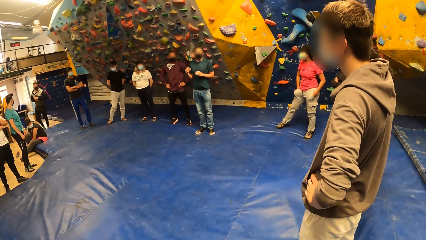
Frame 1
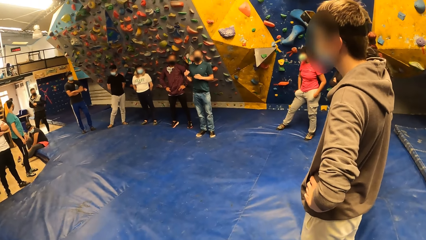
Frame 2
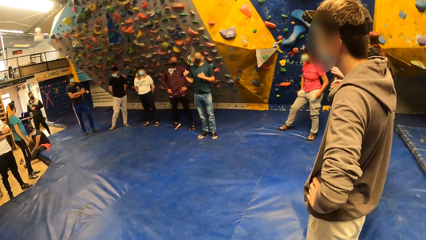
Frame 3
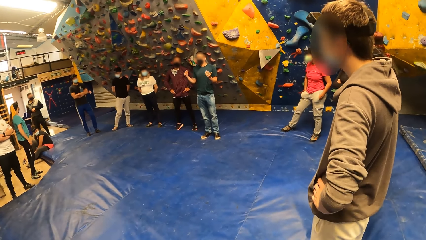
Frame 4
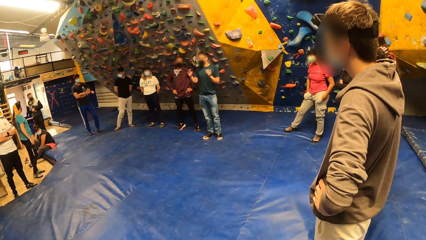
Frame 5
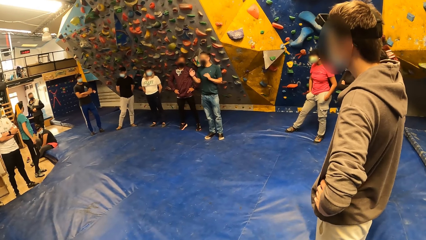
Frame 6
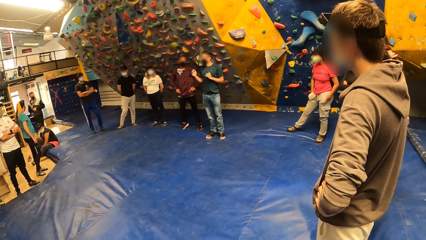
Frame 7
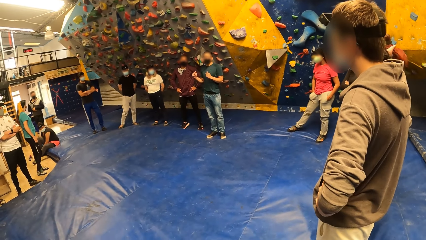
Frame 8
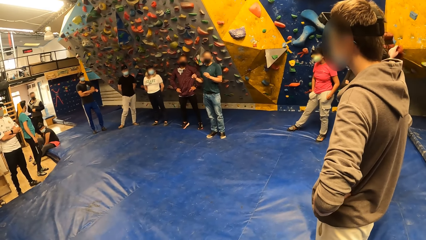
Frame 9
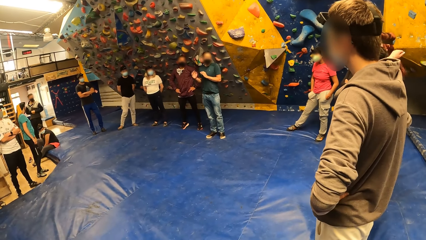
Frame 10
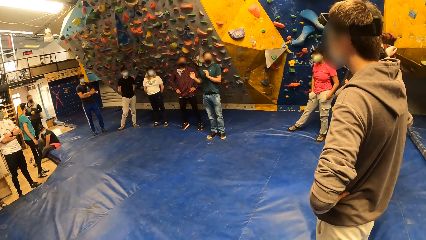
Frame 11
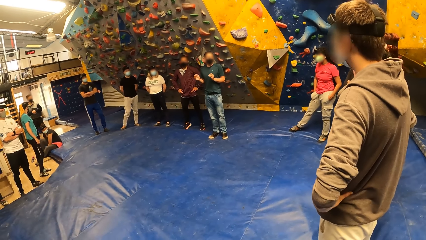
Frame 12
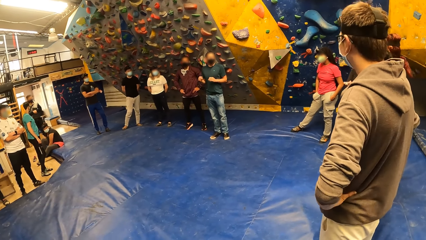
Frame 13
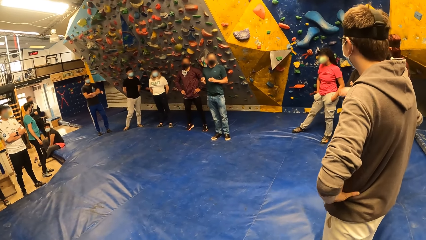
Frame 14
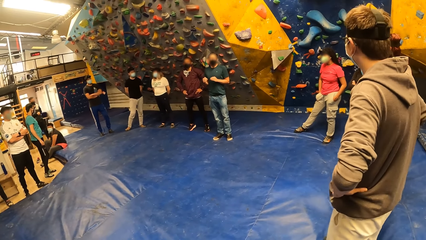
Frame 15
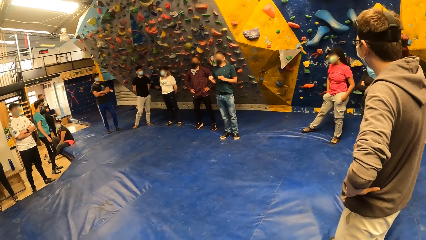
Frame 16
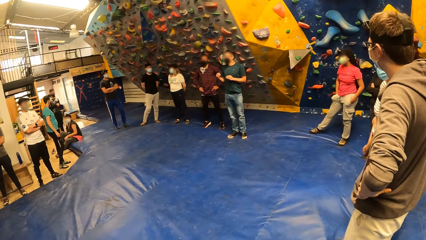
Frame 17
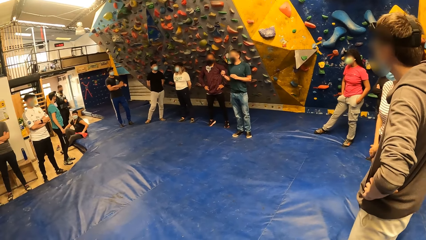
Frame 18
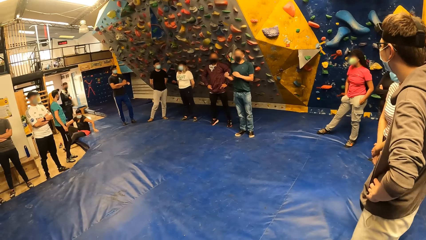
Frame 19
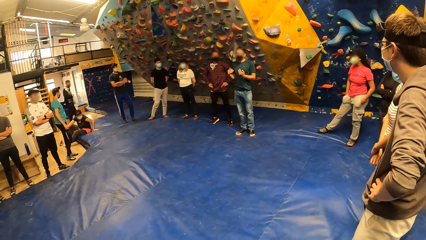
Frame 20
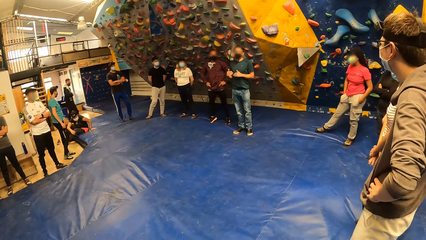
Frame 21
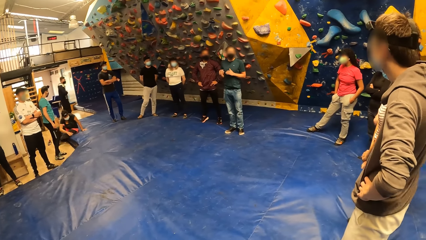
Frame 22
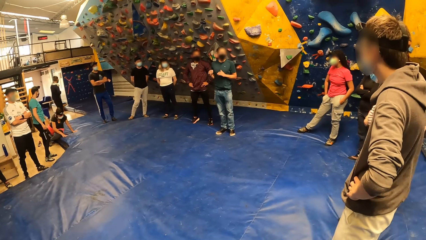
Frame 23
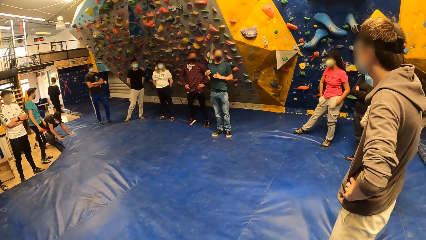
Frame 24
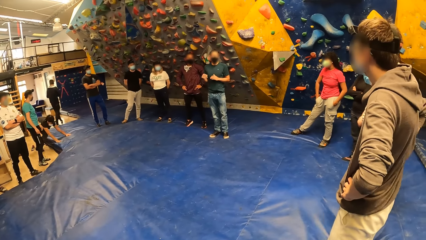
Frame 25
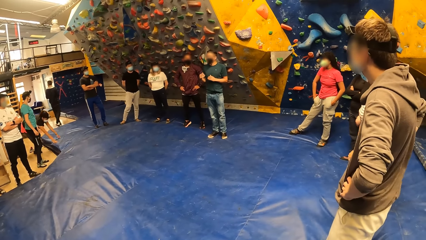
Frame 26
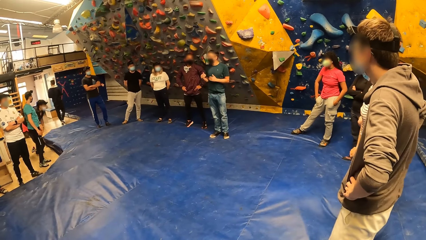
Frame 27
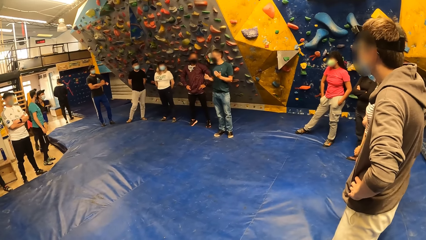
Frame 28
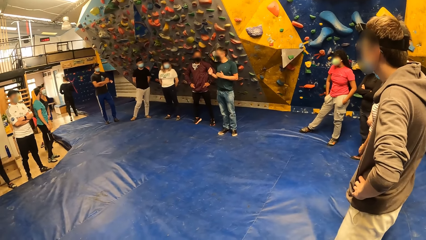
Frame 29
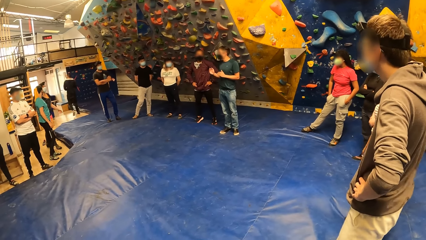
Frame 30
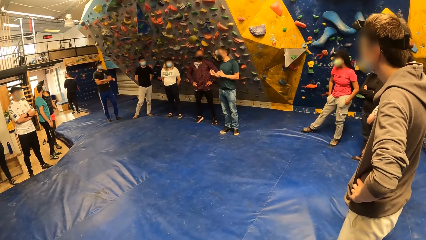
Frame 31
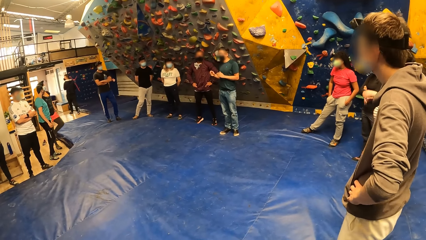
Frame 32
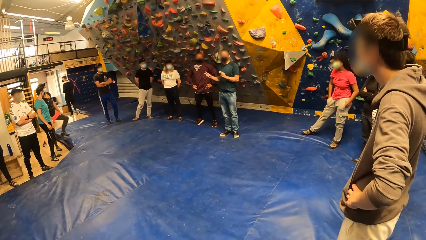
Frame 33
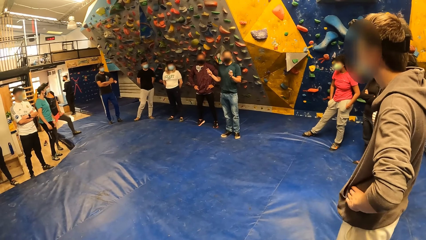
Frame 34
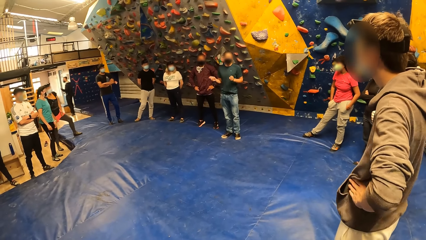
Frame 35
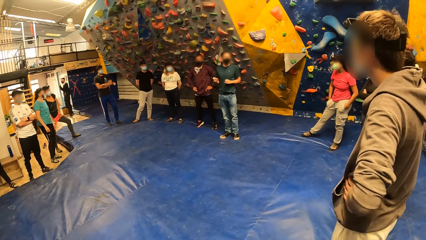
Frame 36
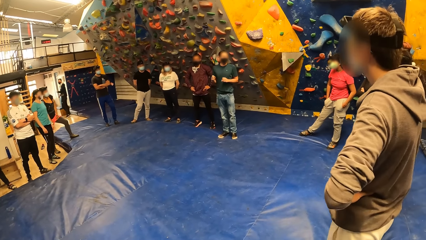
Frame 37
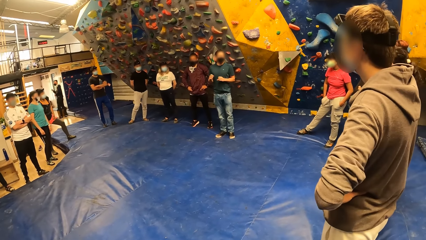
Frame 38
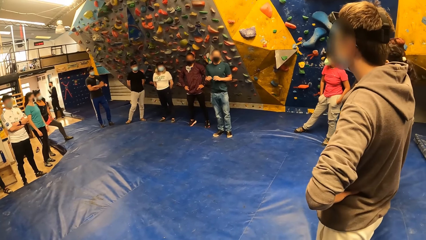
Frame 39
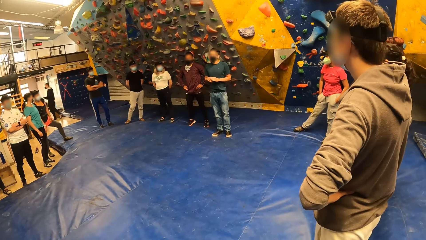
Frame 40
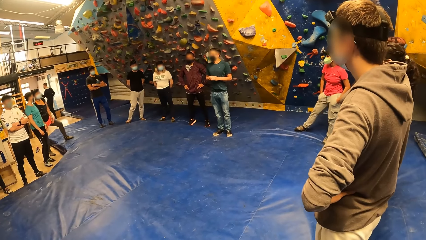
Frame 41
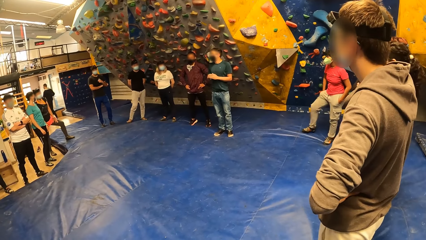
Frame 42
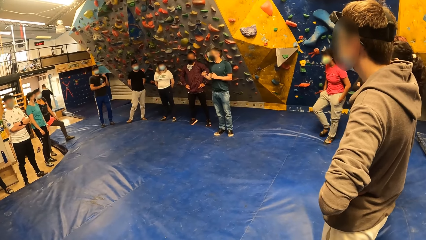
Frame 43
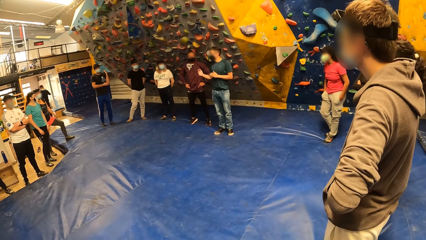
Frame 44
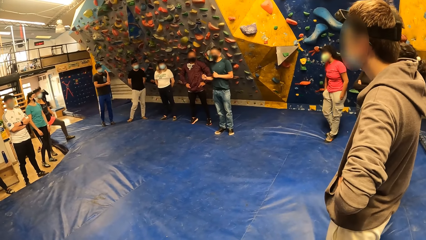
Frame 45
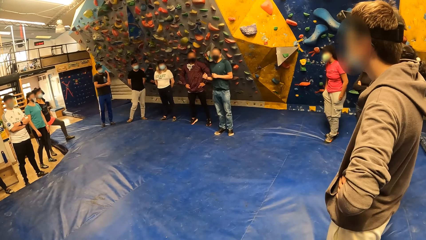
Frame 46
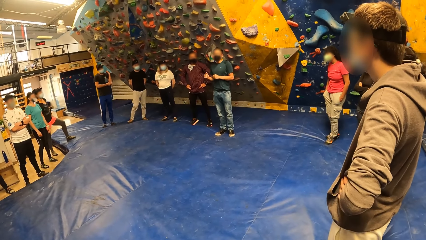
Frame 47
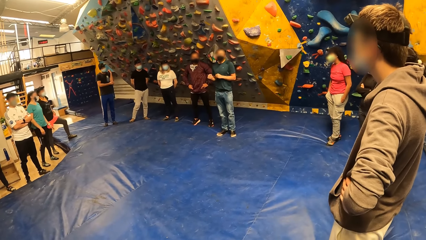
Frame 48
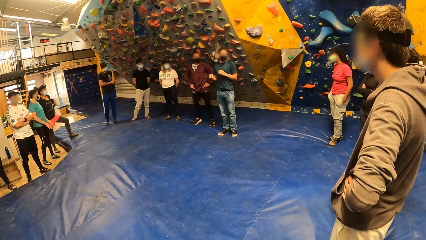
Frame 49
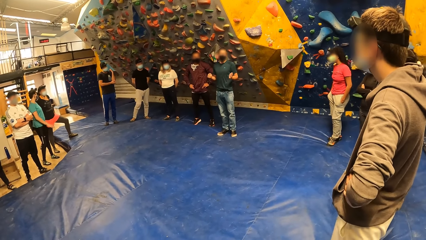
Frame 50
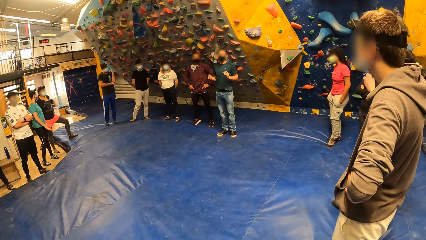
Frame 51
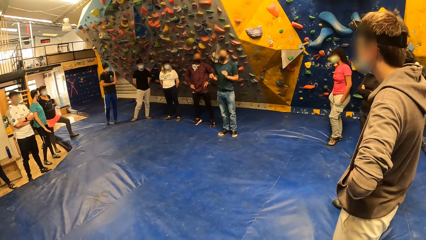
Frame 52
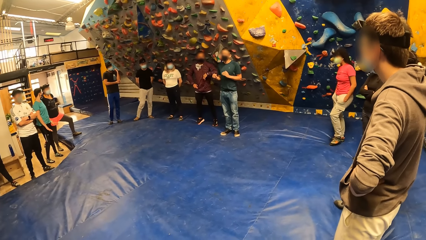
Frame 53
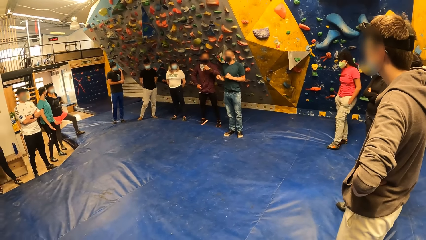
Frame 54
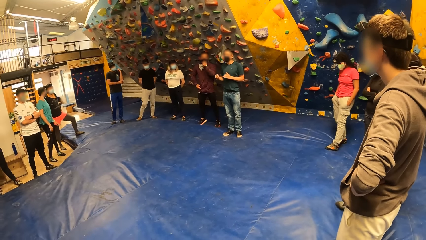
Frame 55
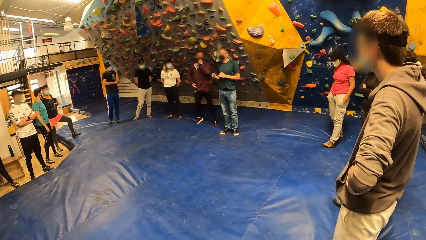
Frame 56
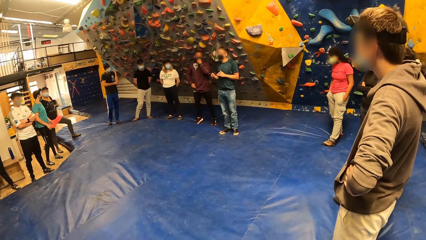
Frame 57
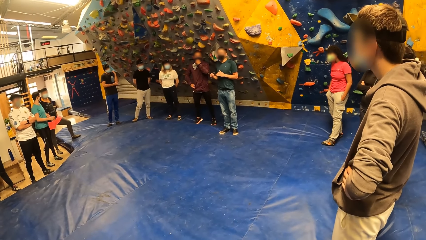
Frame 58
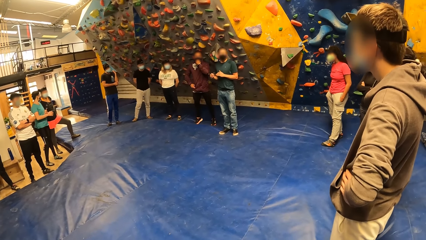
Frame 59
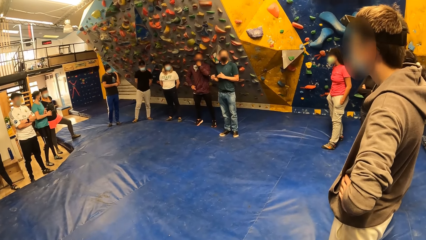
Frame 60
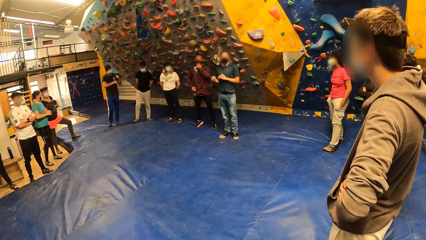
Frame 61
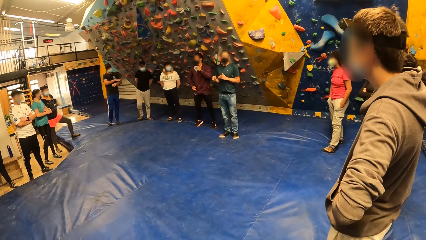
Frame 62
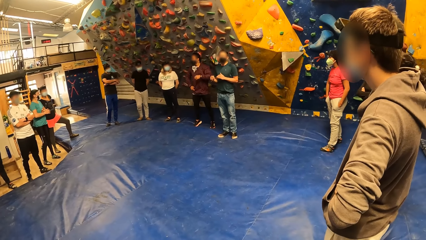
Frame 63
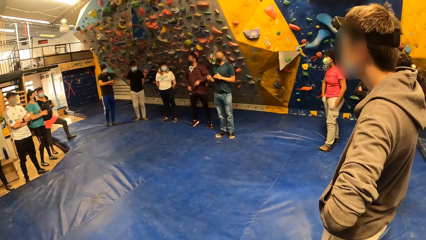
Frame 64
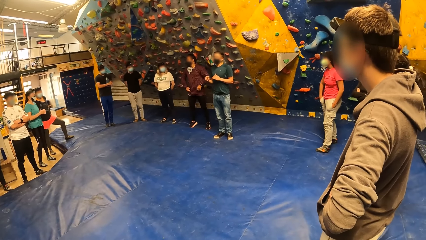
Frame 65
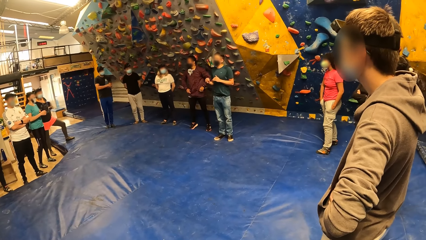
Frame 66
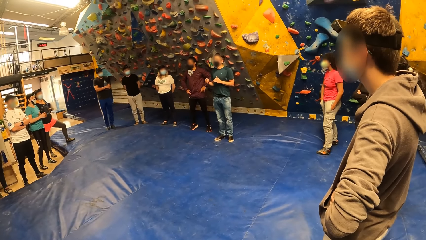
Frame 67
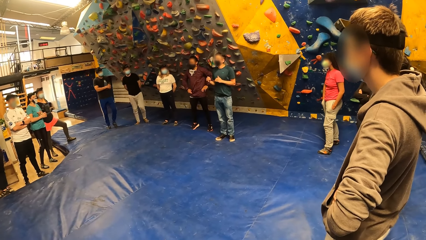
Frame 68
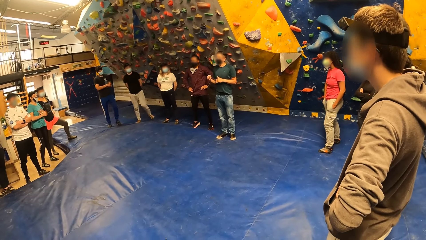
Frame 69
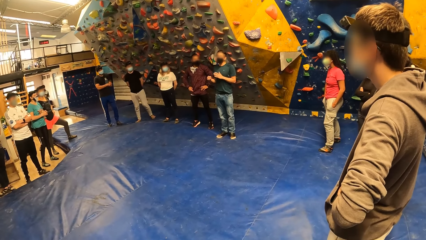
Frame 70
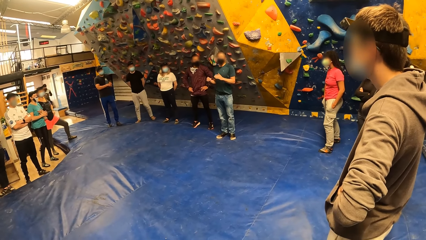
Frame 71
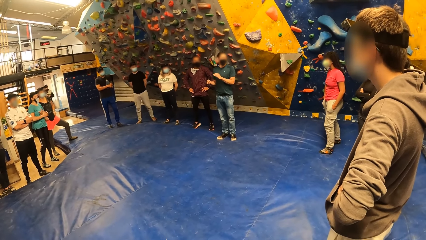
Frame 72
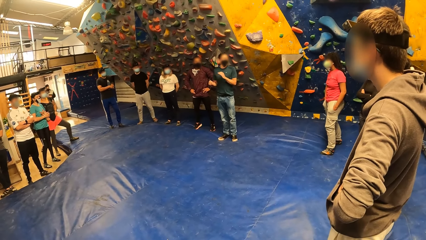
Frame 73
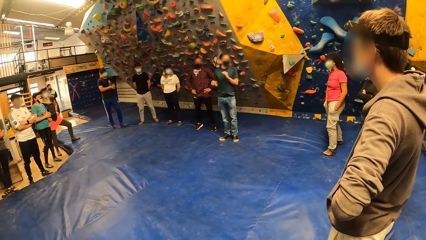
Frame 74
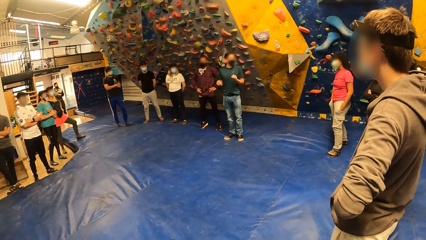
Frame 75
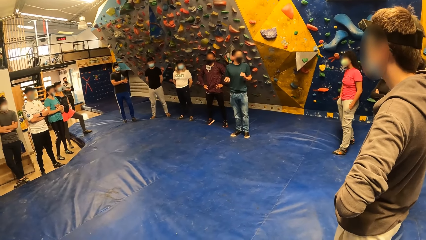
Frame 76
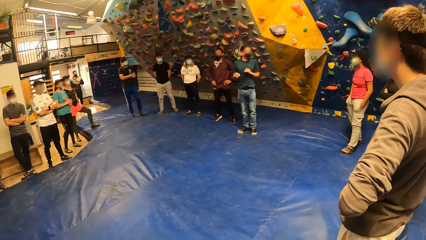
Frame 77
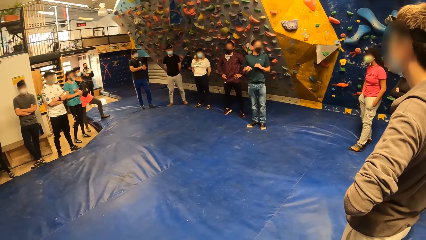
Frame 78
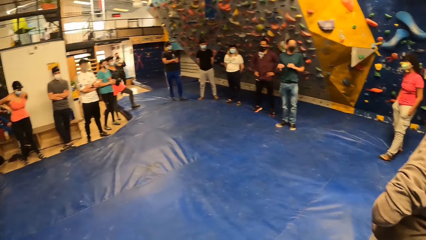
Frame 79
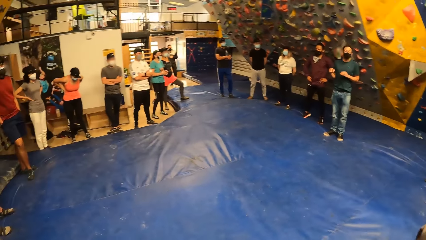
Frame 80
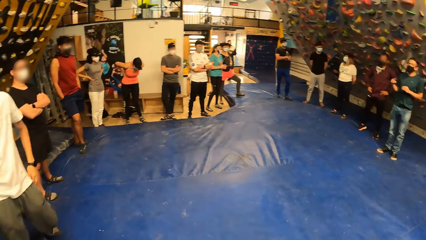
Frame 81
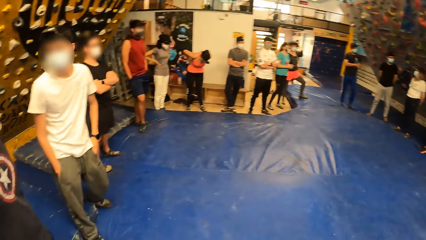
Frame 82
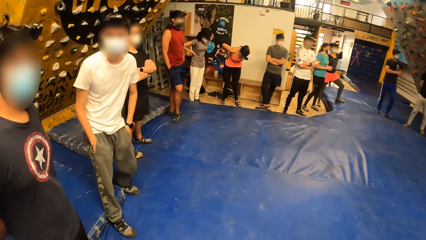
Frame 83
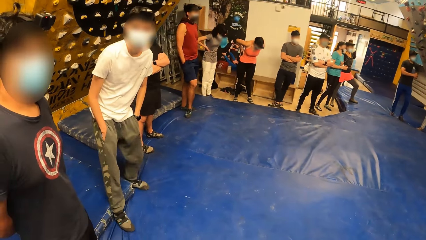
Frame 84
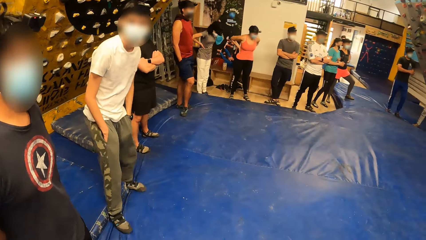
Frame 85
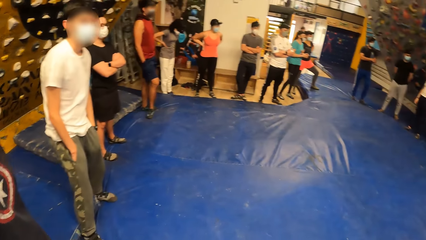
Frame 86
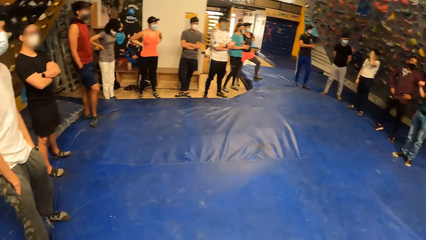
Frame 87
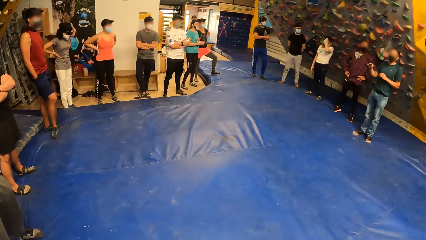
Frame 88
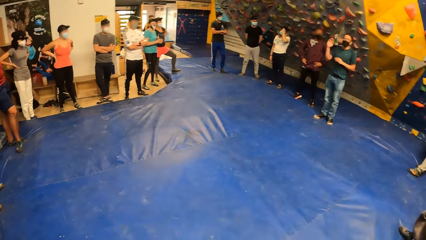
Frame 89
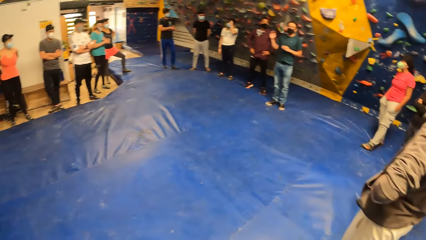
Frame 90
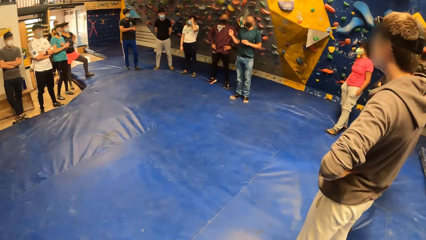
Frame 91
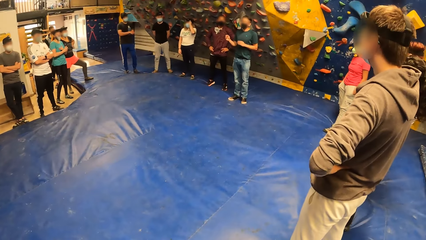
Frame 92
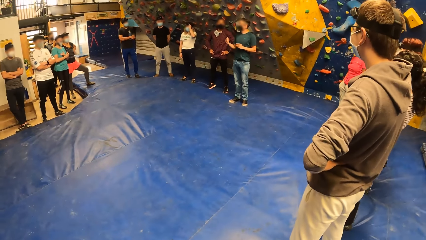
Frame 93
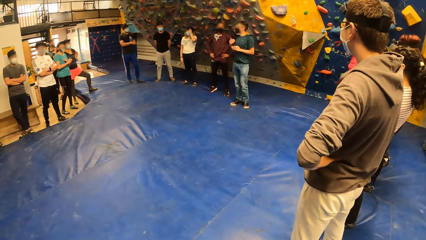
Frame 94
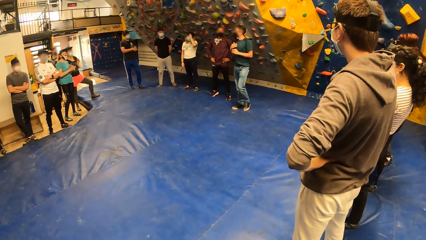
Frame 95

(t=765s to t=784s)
A man interacts with friends. The camera wearer looks around.
